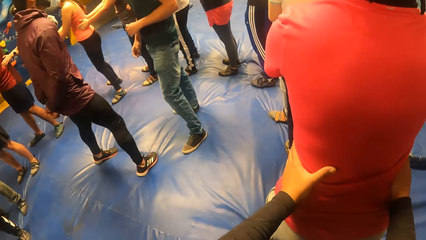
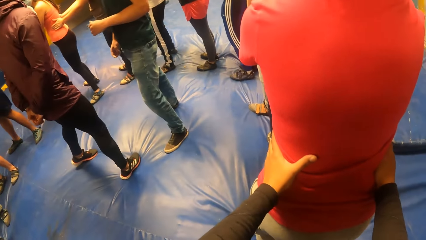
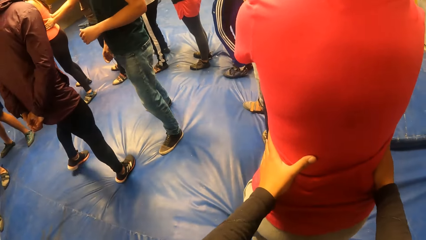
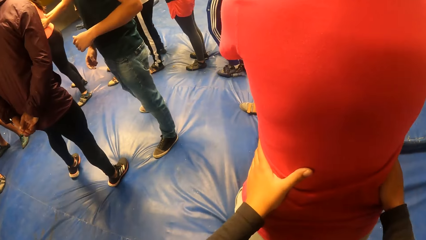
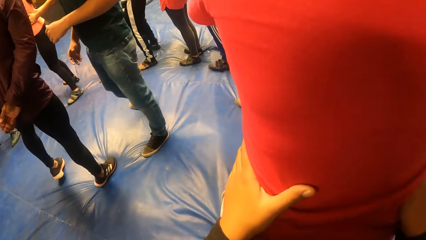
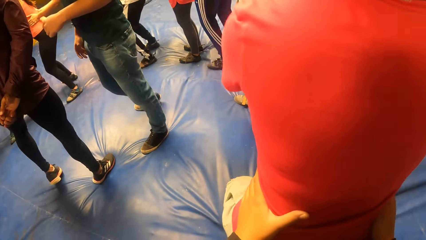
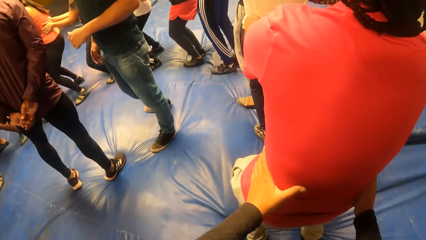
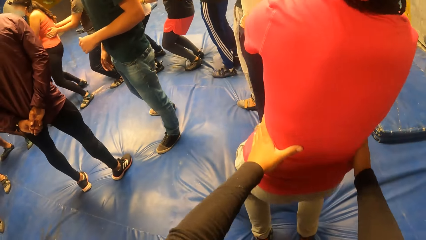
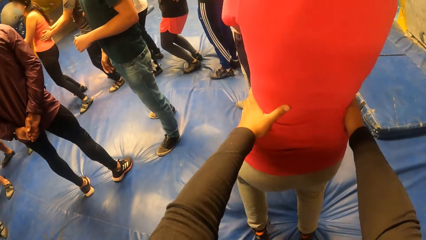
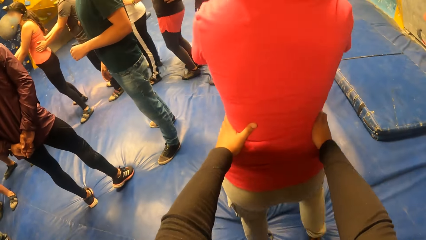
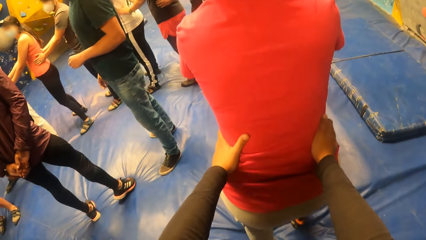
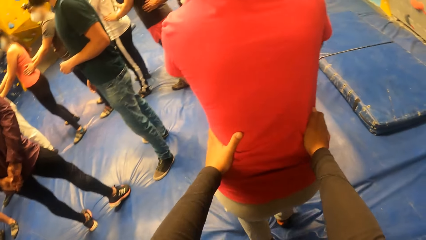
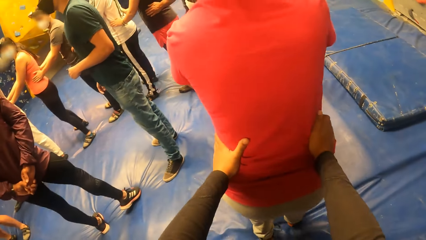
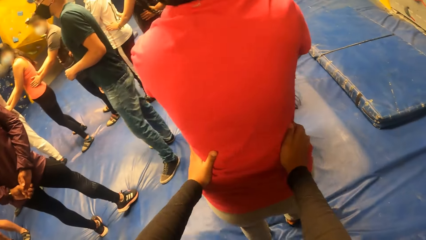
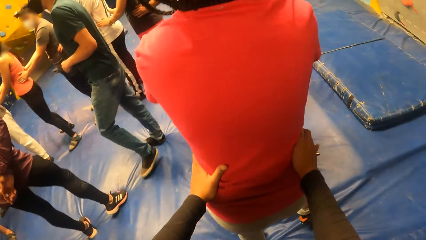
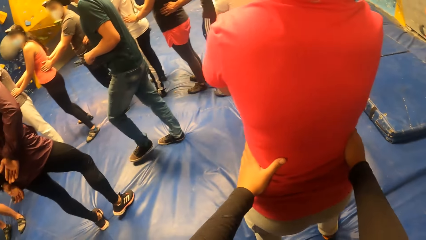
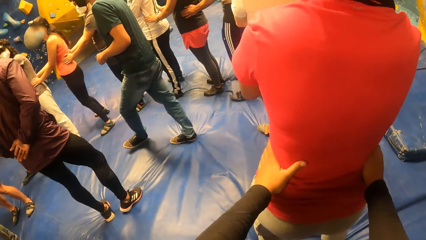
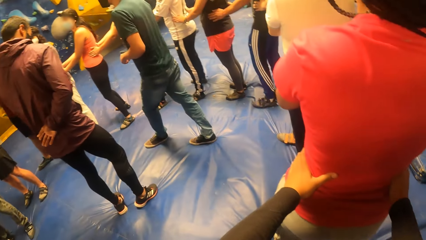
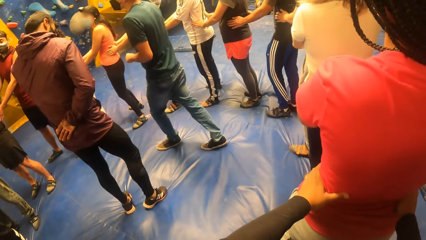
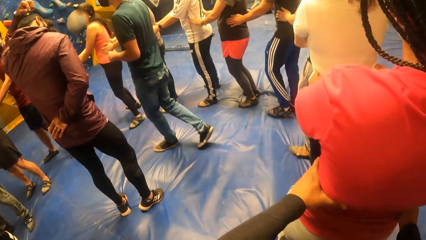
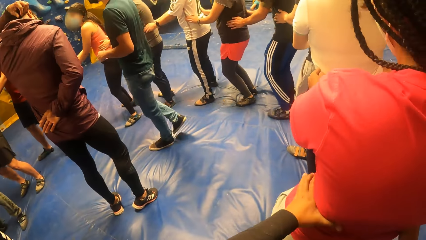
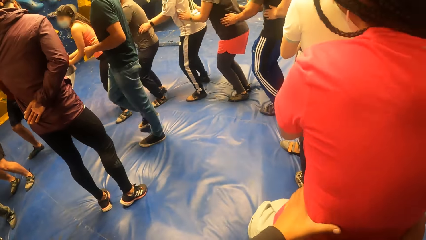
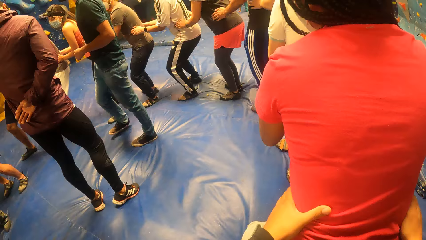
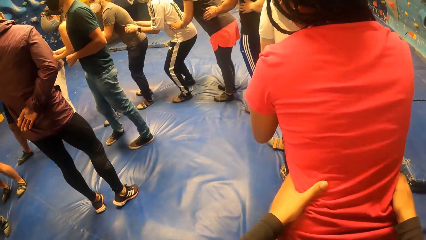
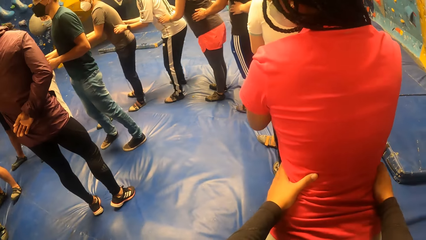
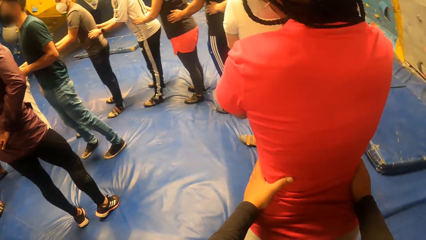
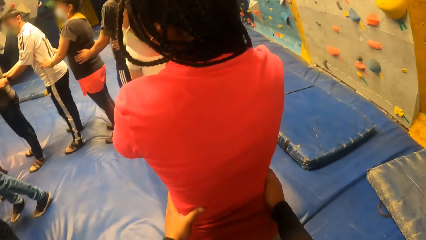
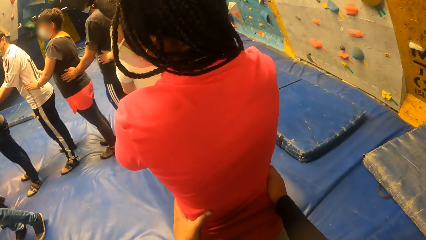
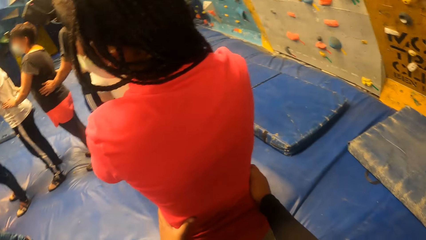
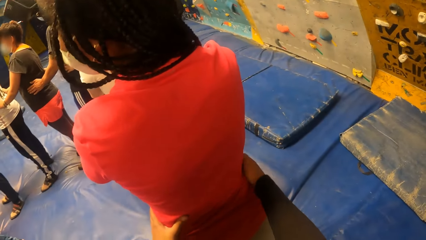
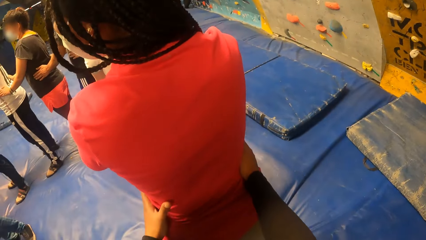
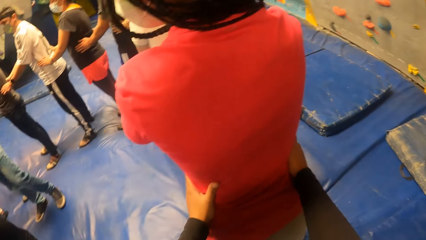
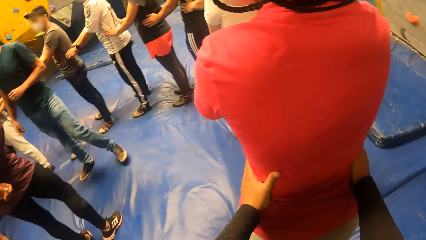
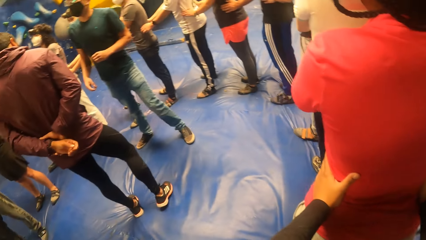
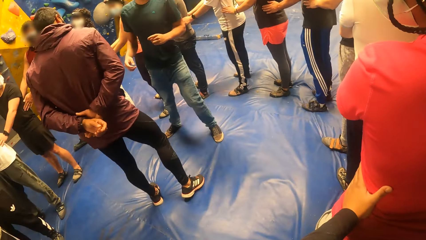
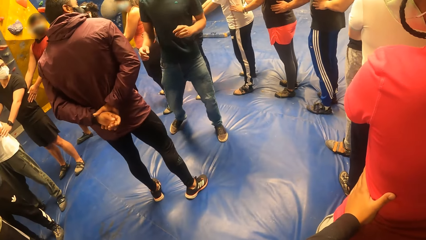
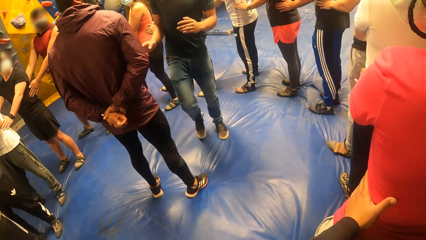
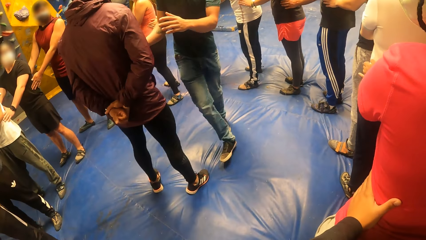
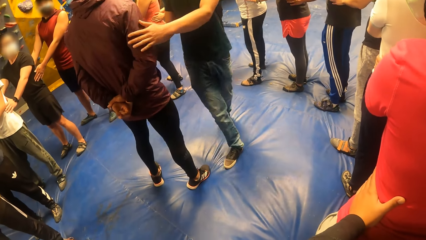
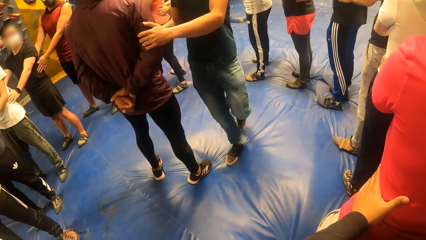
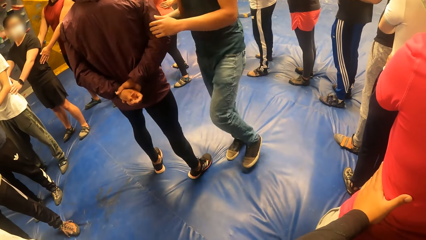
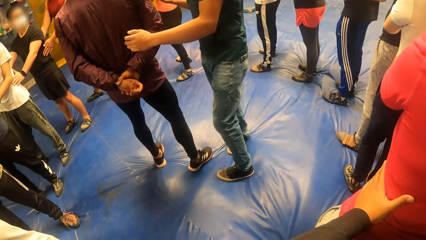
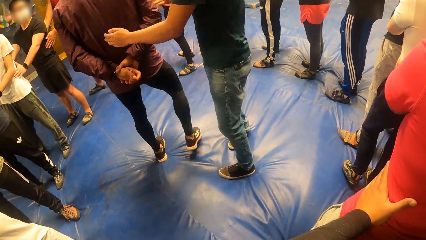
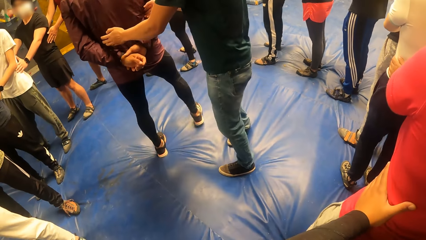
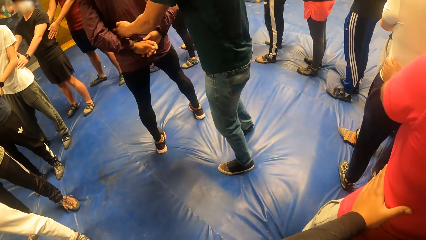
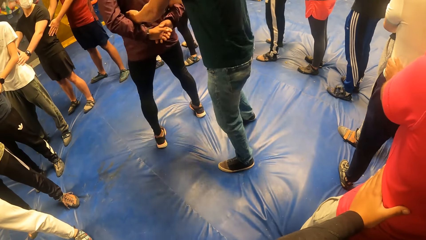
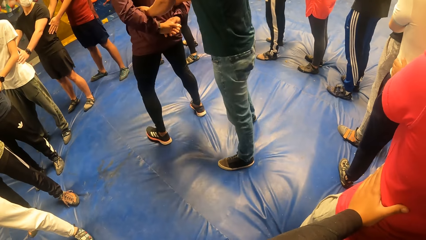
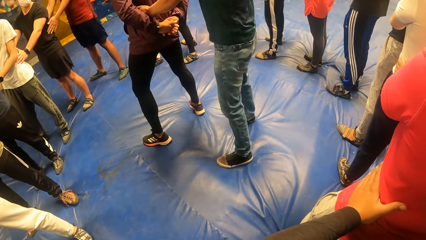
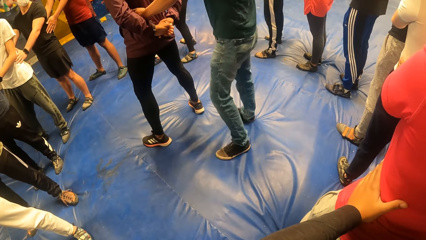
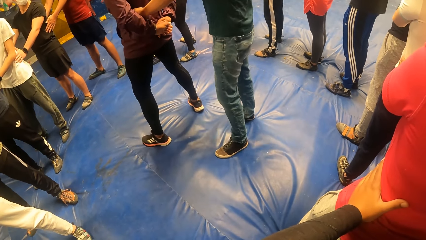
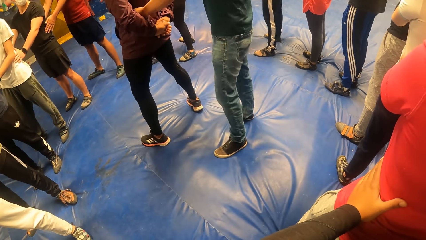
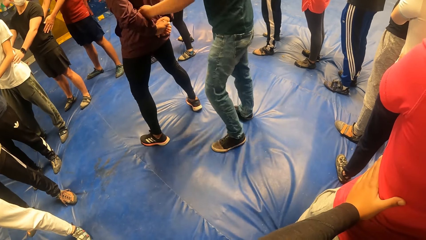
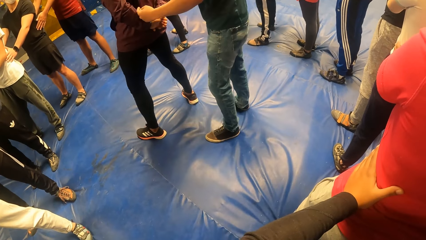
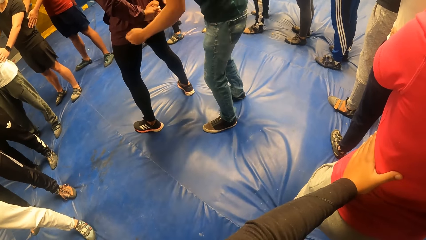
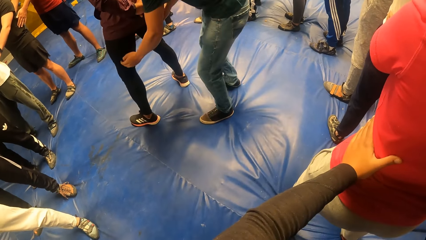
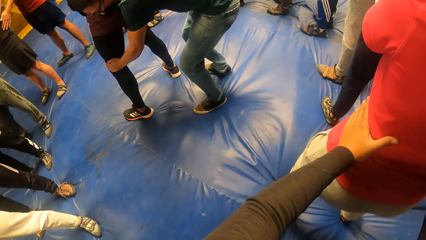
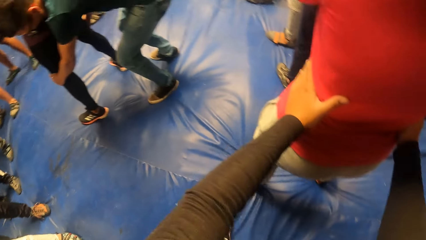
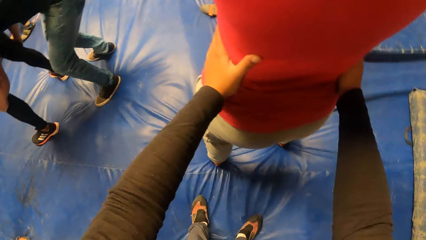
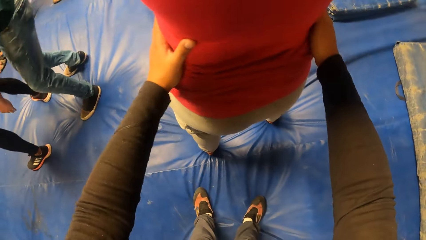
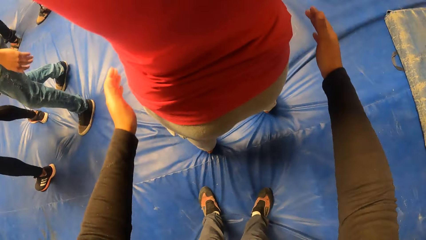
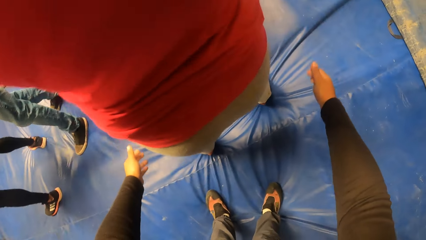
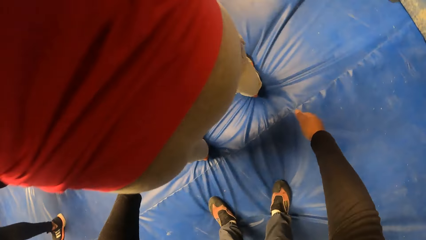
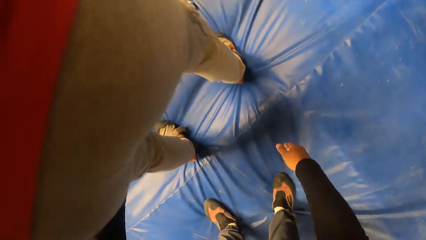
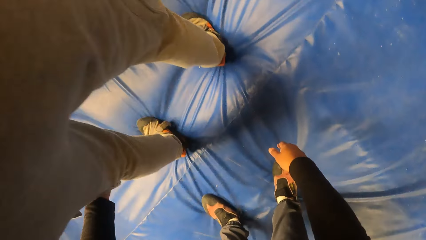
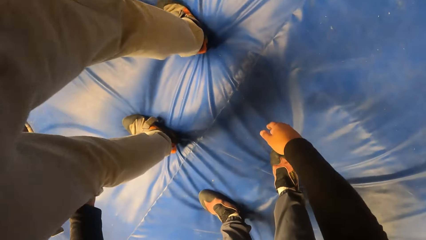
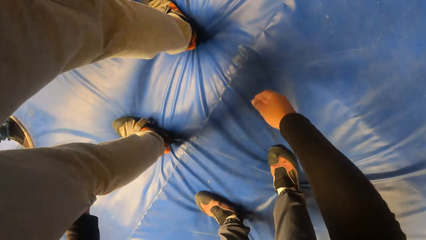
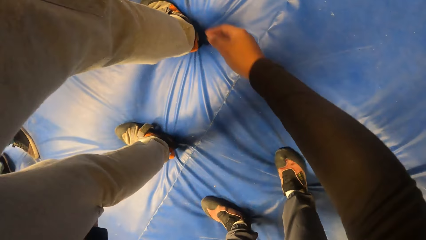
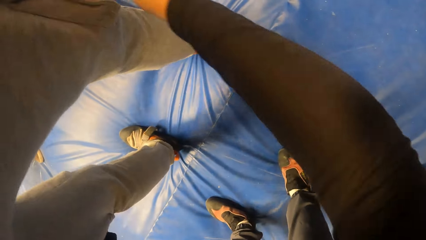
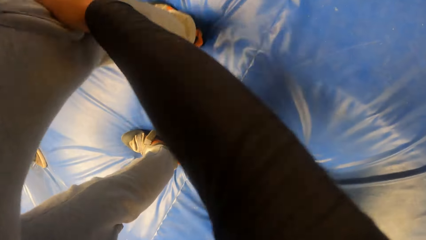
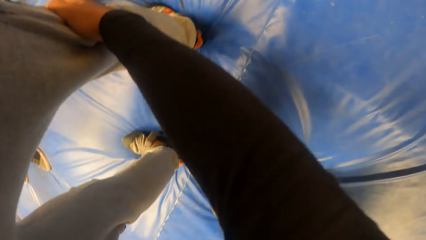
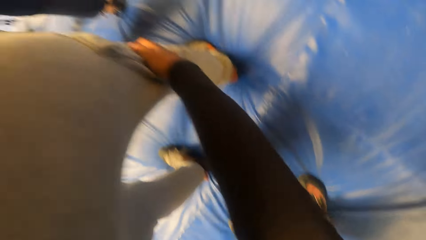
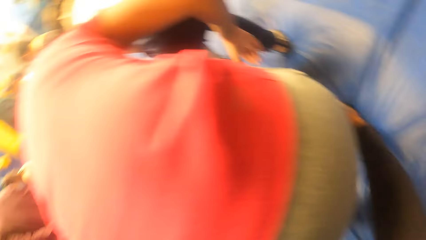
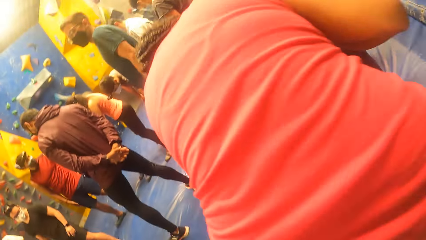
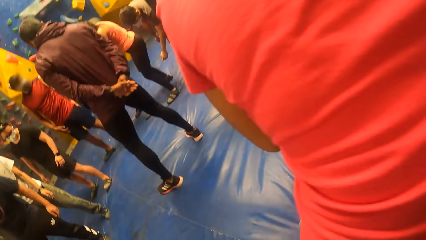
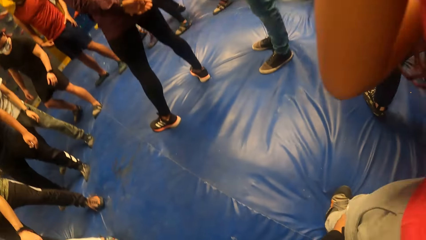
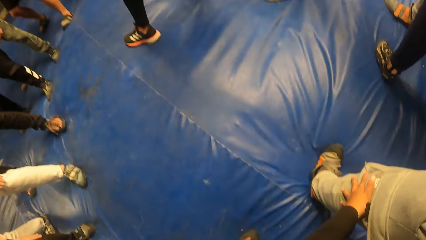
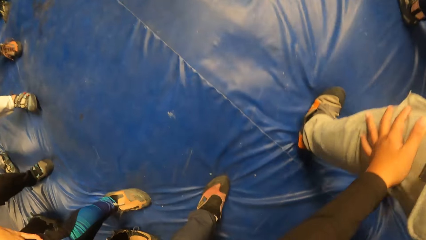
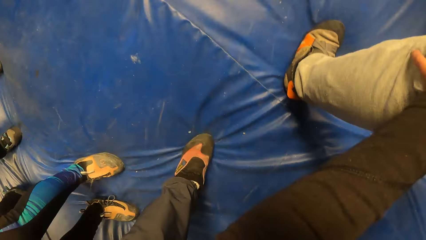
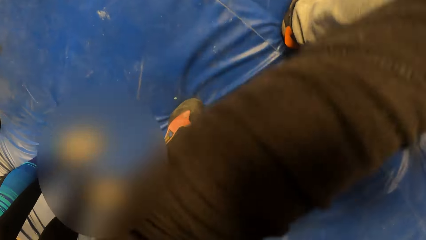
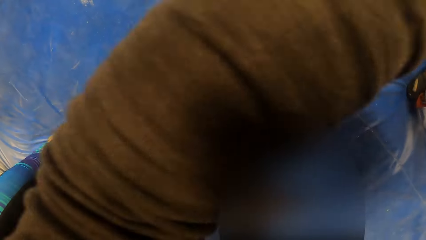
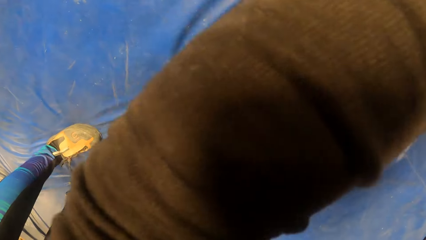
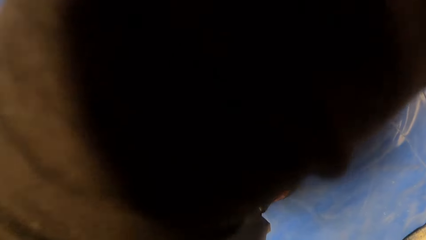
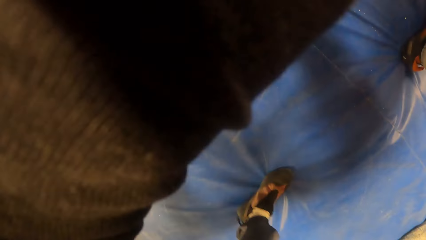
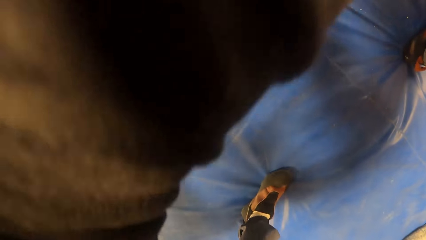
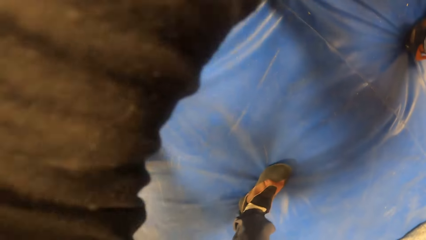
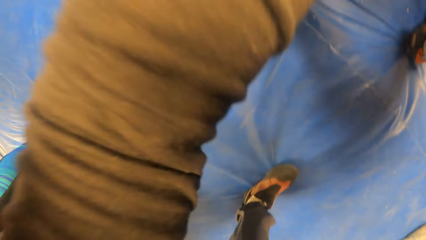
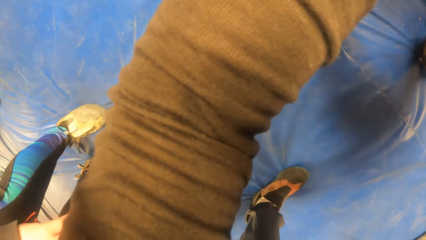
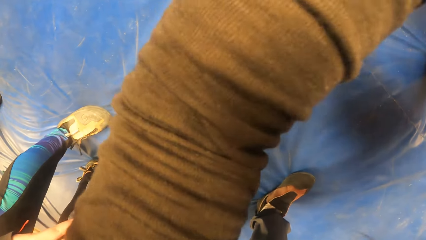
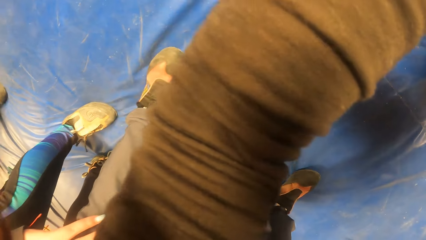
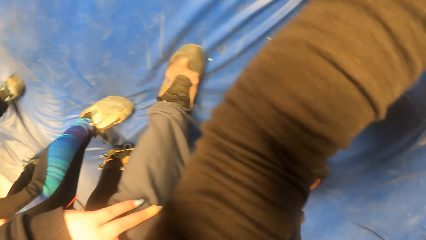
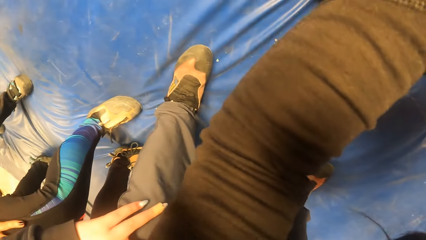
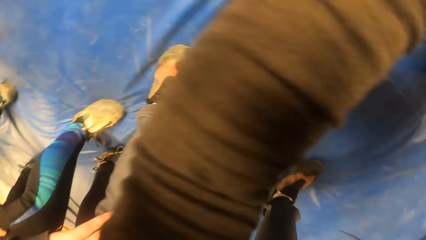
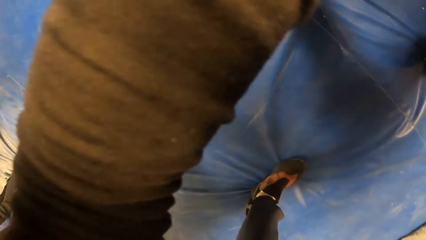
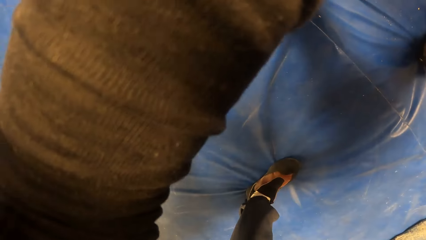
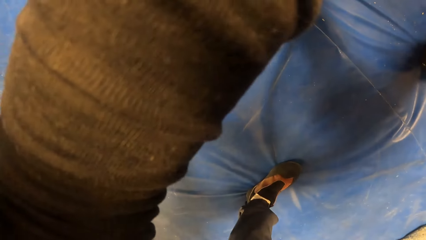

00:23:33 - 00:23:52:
The man holds another man with both hands. The first man holds the other man by his waist with both hands. The first man holds the other man by his knees with both hands. The camera wearer removes his hands from the woman's waist. He holds the woman by the knees with both hands.
